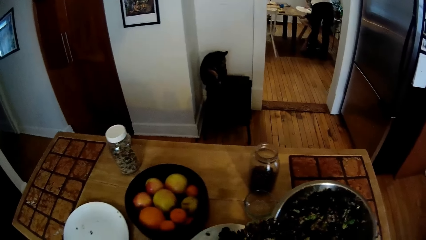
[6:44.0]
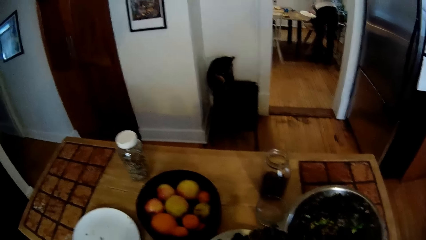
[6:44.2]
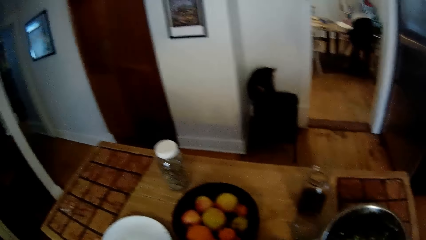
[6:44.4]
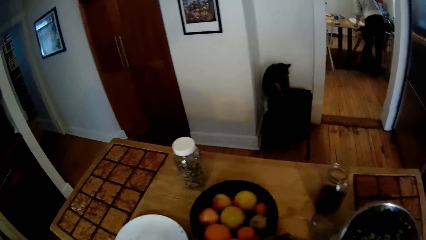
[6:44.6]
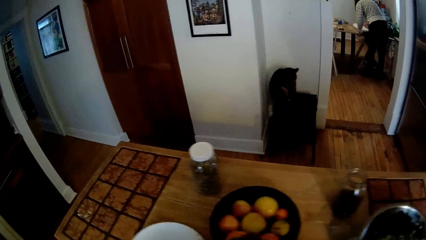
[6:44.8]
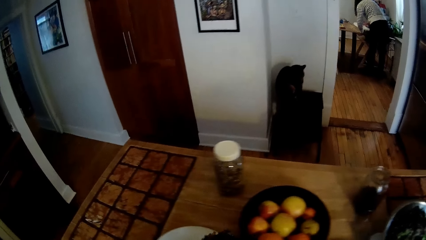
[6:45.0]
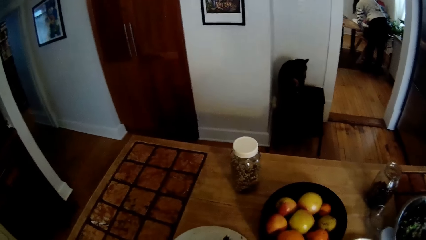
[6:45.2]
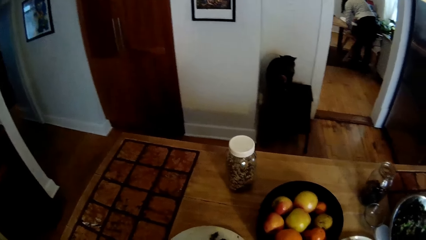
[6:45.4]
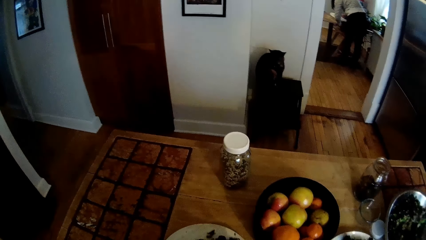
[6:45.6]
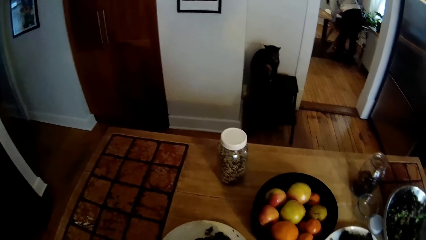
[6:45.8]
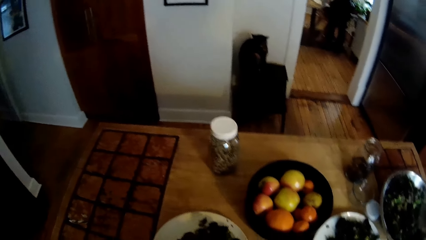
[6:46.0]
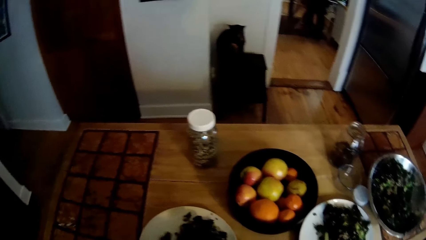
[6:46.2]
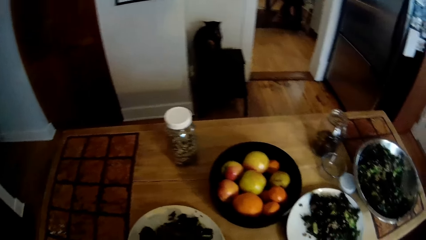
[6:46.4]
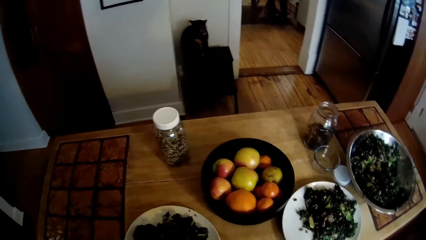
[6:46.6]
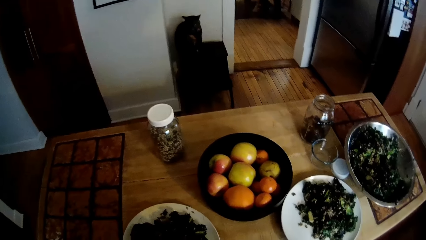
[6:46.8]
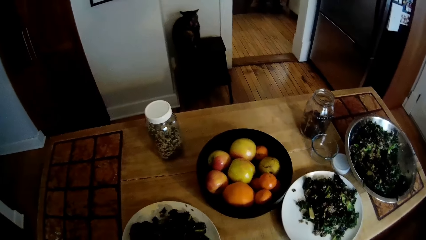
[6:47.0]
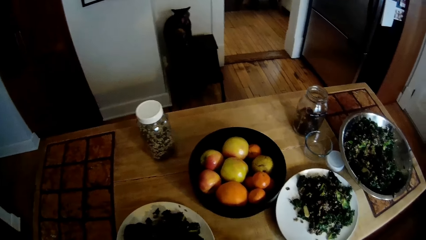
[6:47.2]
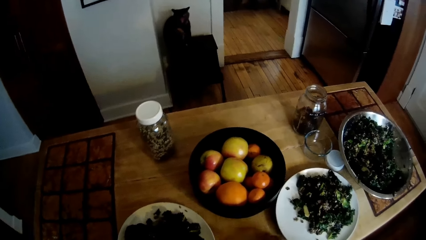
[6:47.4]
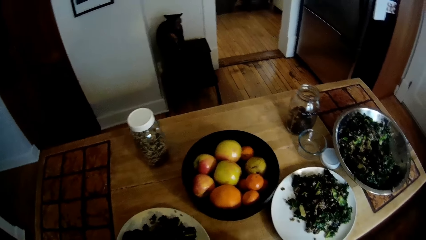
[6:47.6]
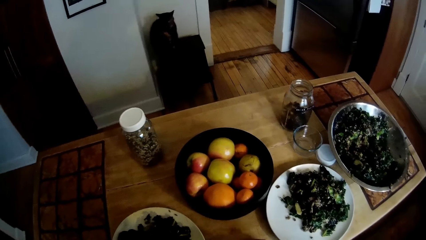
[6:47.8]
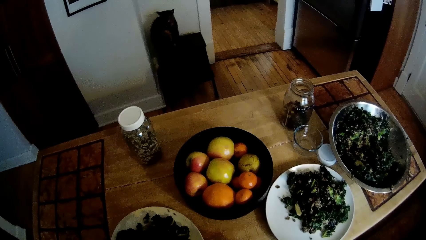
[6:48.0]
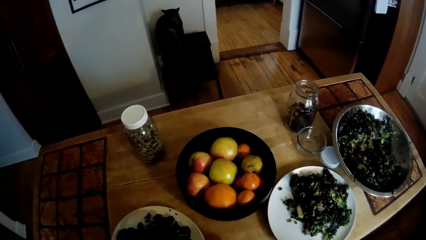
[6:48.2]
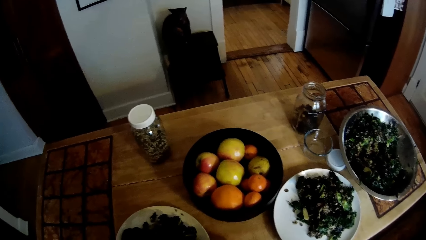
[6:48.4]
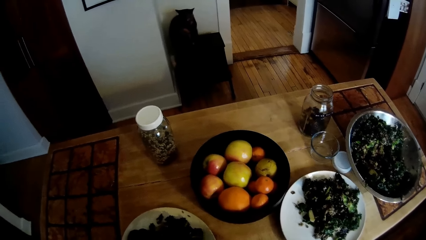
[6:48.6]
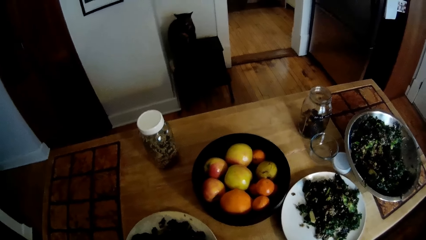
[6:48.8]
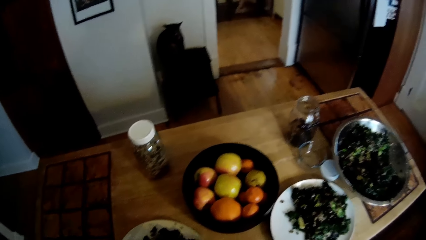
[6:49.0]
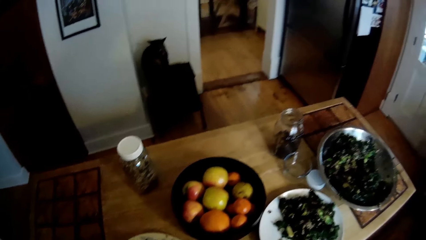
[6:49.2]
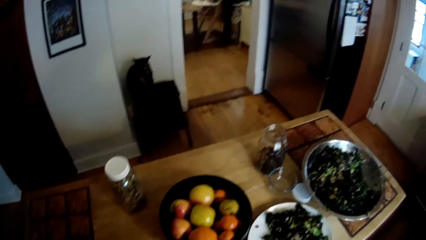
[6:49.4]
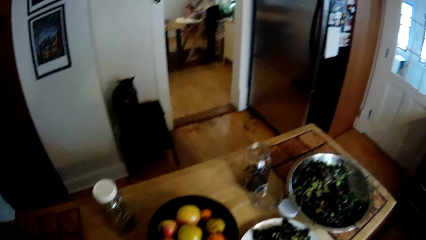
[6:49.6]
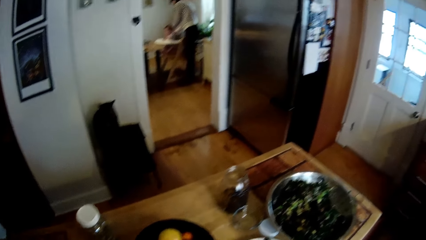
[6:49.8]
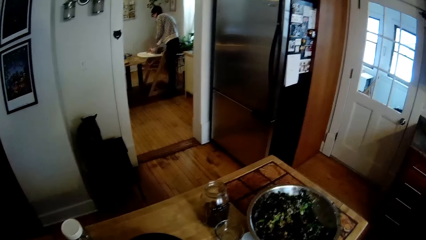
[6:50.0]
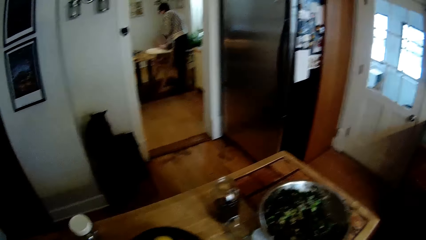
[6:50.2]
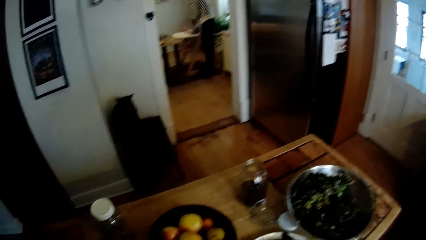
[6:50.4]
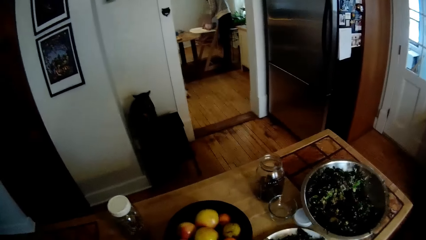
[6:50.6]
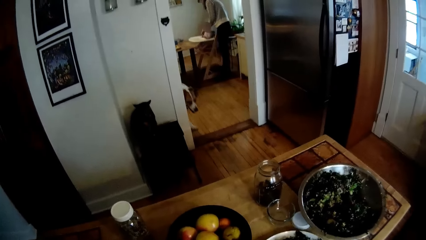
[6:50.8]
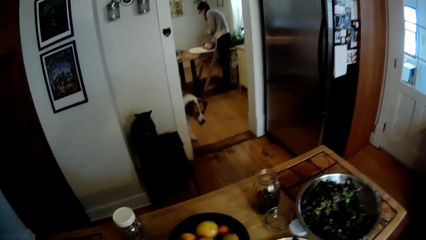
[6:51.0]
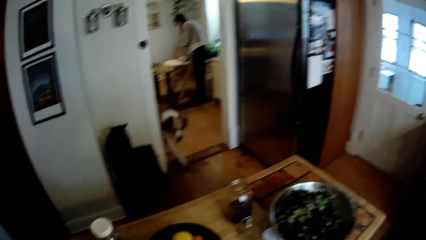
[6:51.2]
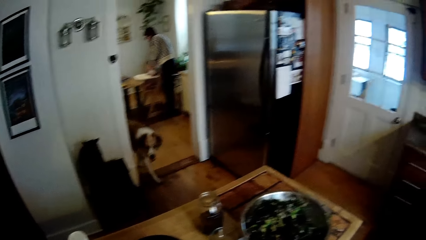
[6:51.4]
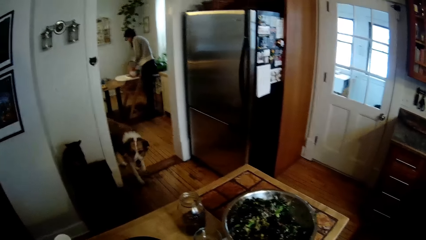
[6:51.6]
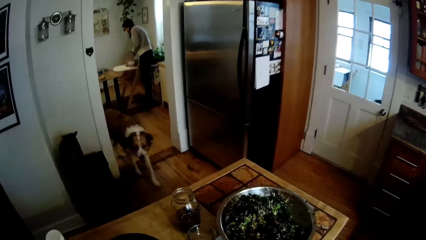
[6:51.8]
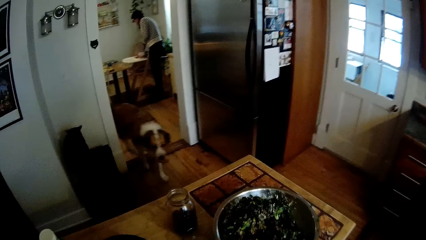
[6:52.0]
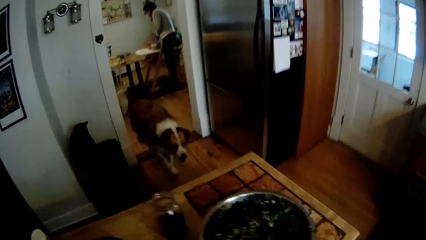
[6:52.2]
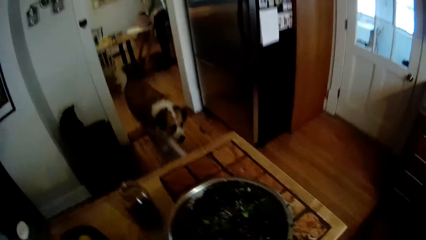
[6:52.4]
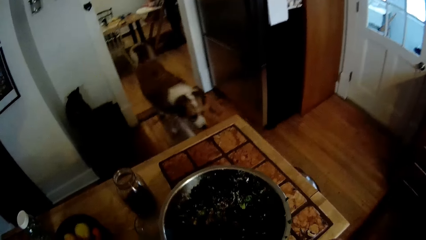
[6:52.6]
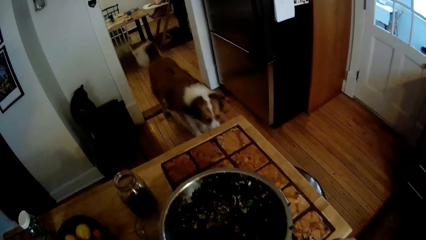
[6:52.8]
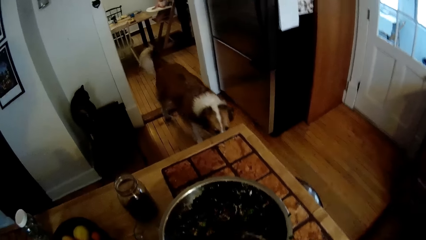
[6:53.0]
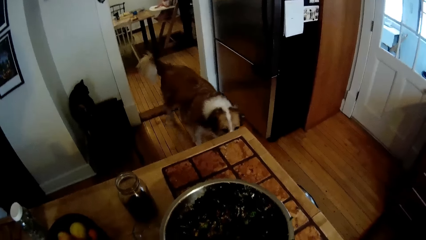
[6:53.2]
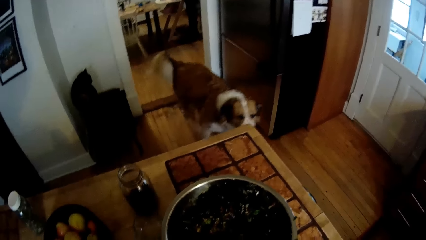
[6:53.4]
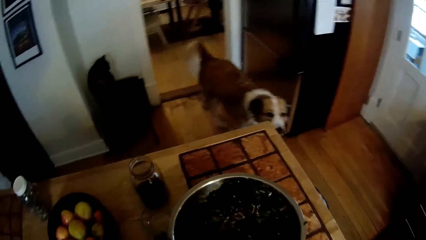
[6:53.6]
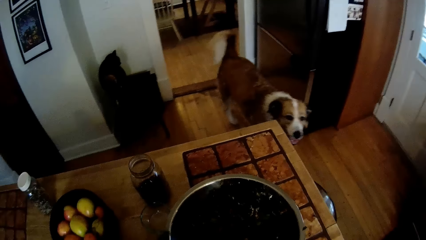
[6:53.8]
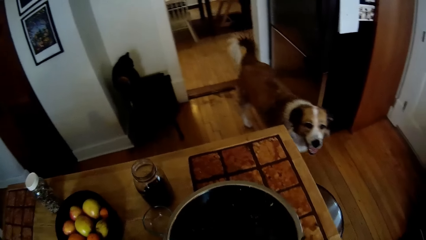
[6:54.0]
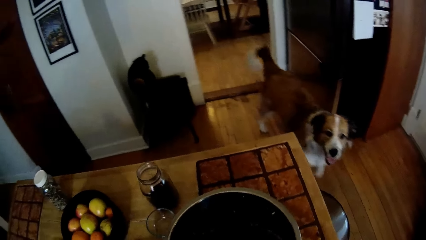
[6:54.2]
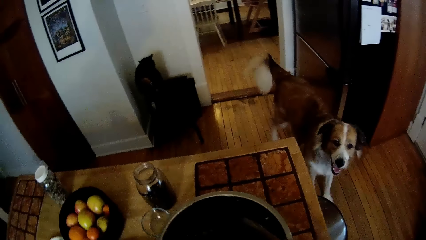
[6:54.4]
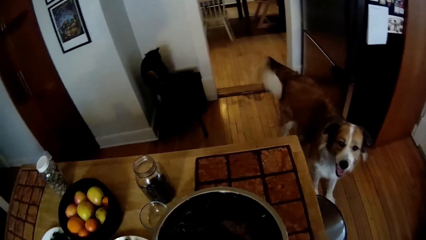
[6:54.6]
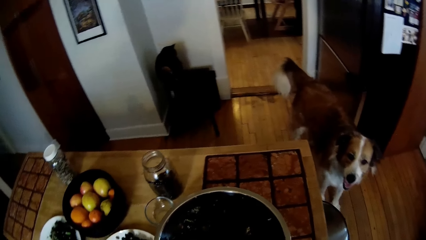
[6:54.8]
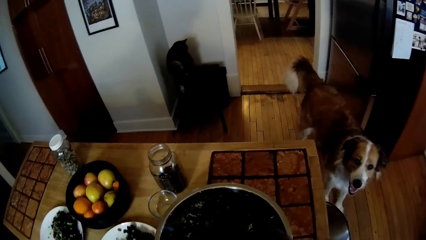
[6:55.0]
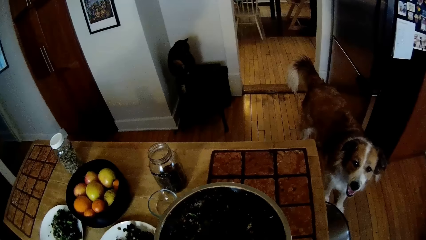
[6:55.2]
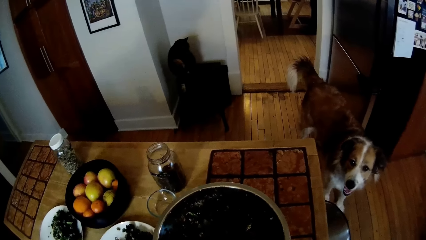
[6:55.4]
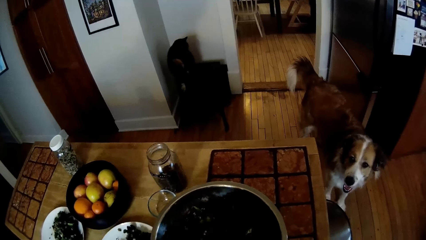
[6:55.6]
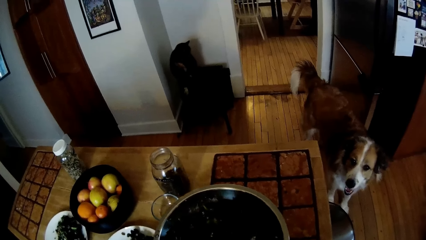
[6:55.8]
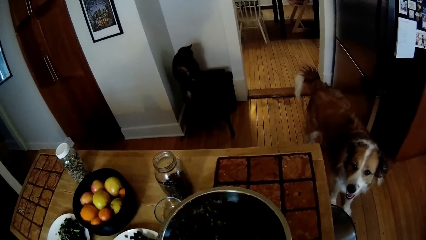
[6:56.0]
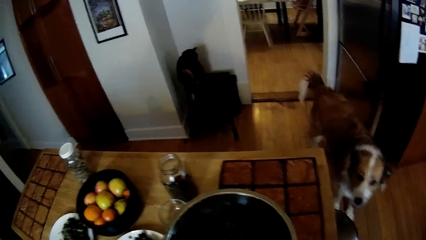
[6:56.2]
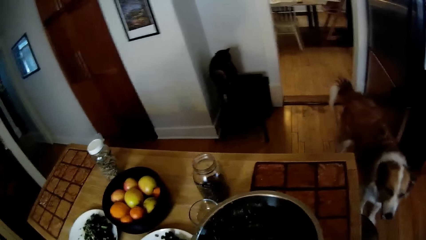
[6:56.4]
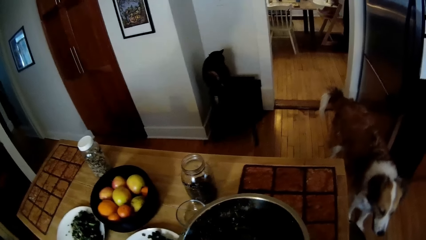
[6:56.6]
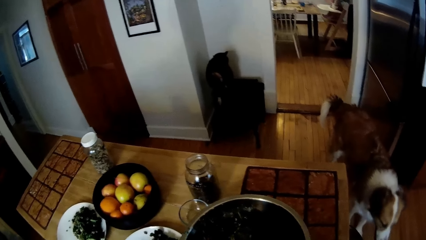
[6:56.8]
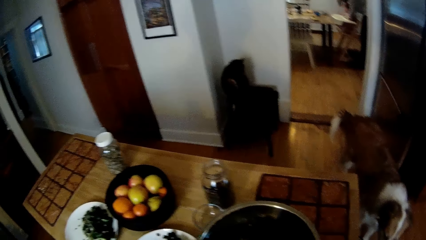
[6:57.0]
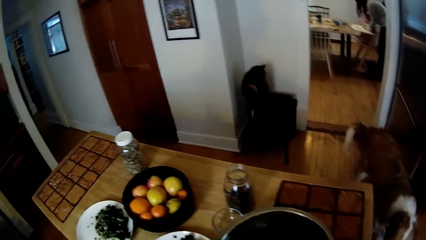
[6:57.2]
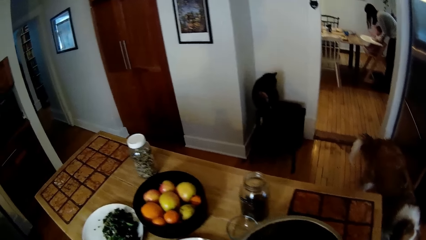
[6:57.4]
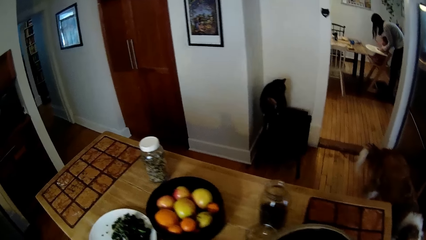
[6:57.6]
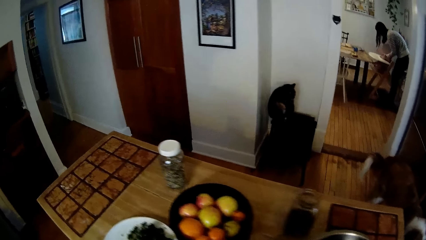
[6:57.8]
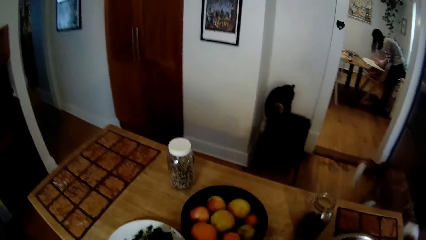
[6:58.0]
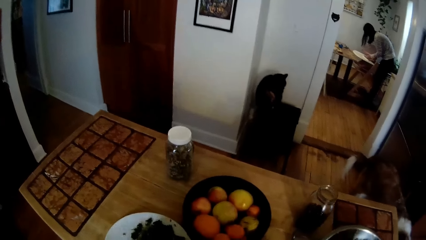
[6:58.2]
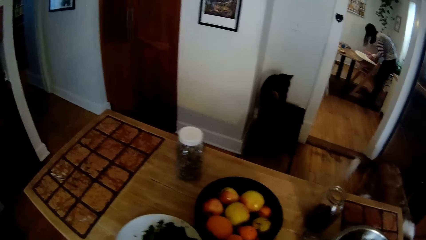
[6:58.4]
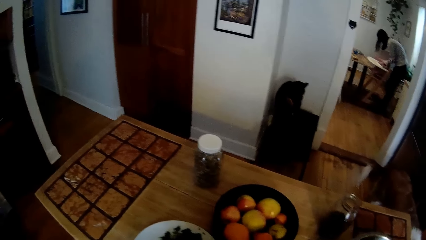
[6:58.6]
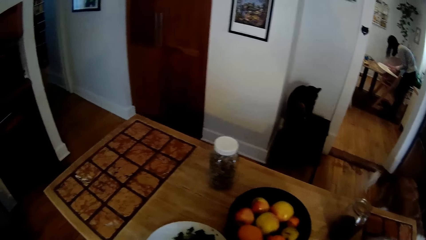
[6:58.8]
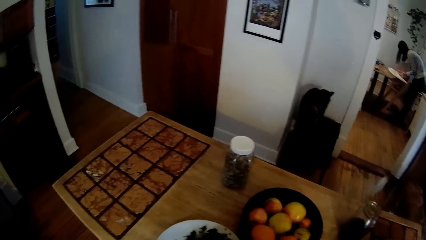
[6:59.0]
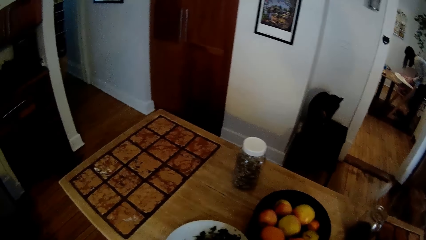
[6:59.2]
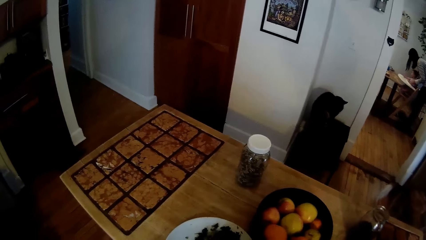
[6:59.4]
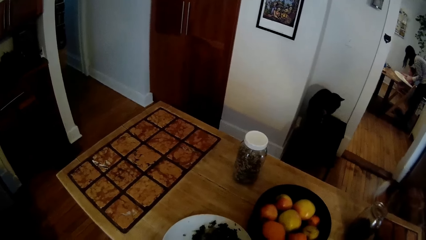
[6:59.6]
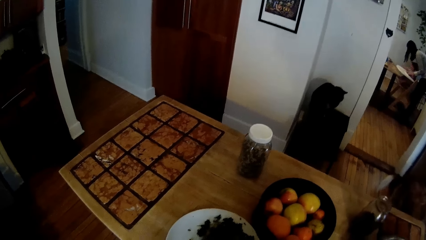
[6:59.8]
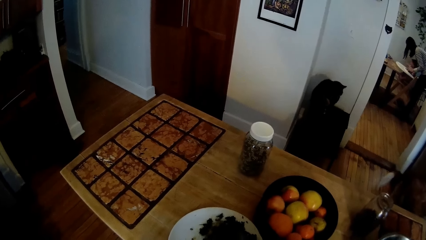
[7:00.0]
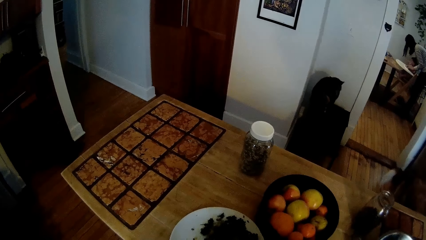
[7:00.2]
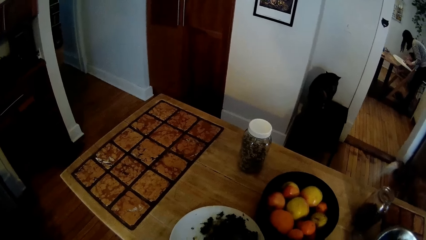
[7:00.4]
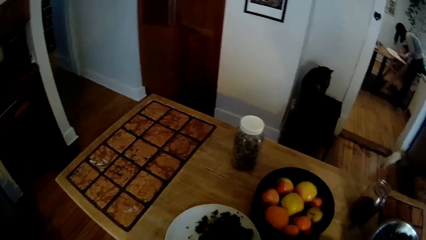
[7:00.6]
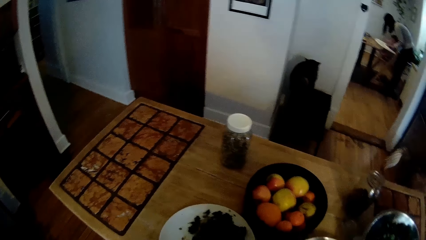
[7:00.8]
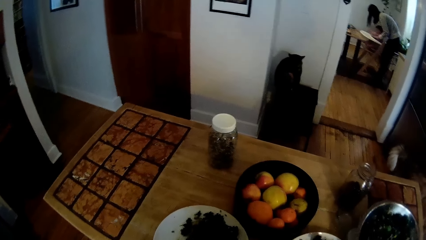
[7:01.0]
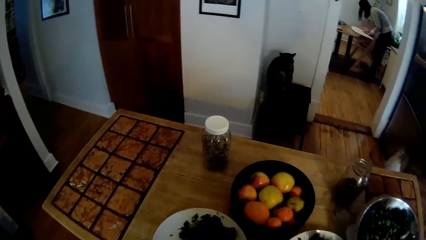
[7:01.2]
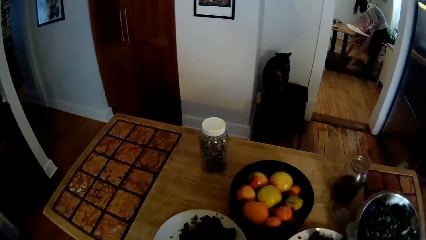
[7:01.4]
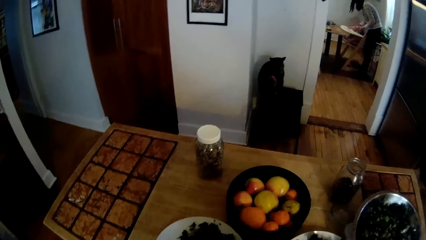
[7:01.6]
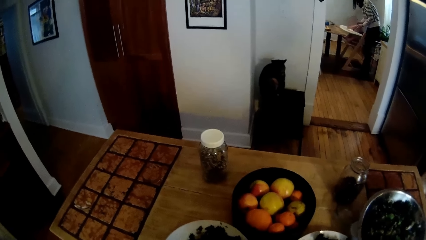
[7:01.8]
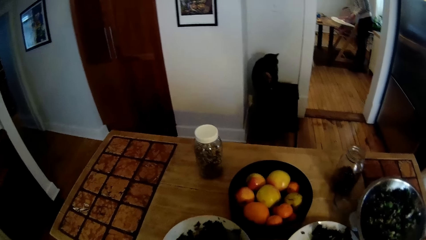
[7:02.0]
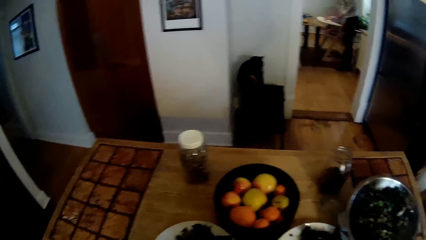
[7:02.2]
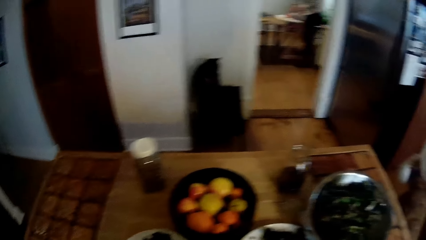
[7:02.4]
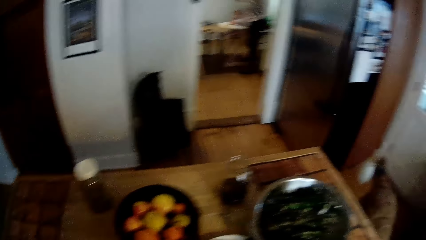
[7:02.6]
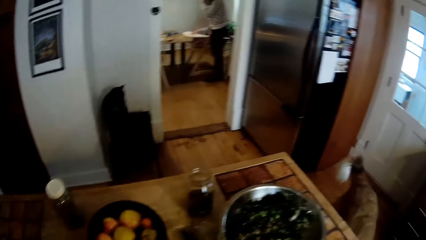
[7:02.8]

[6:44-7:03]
The woman adjusts a tray on the baby booster chair with her hands. The camera wearer puts the salad on a plate on the table with the wooden spoons in his hand. The dog walks into the kitchen from the dining area. The camera wearer scoops salad from the bowl with the wooden spoons in his hands.
